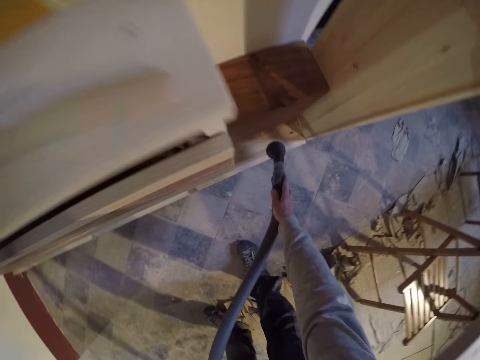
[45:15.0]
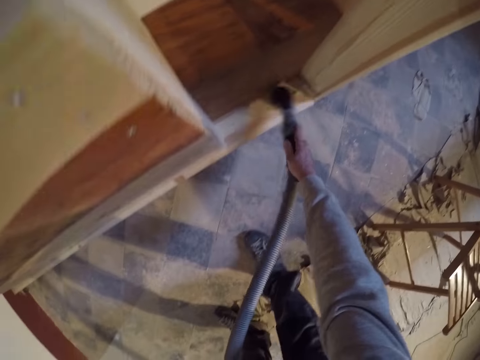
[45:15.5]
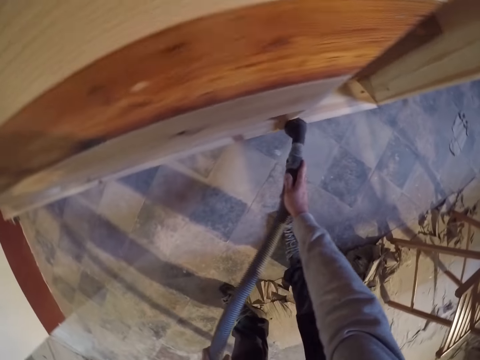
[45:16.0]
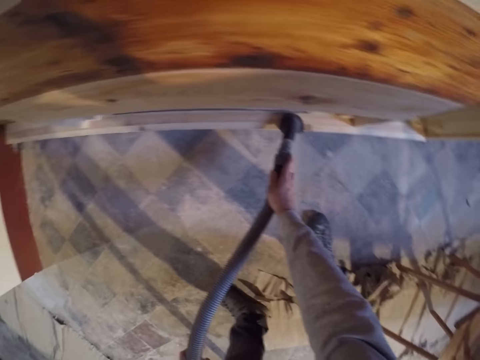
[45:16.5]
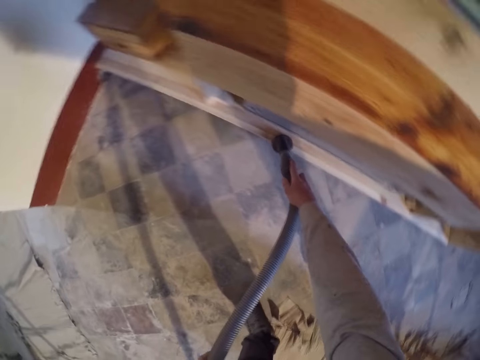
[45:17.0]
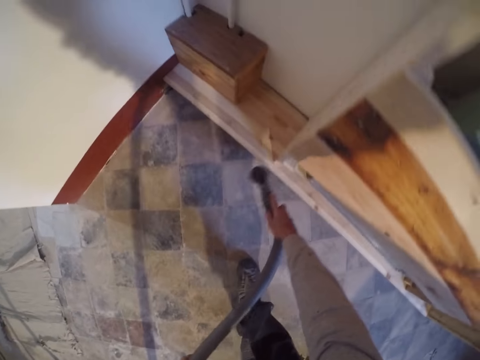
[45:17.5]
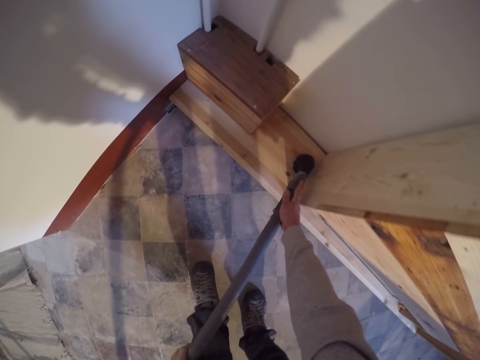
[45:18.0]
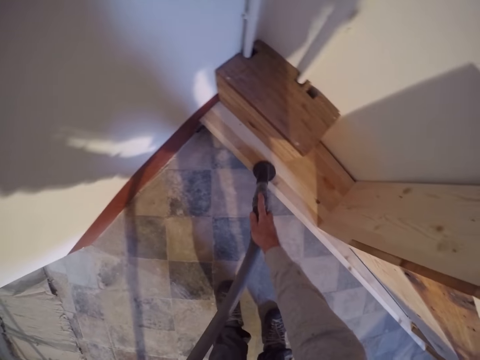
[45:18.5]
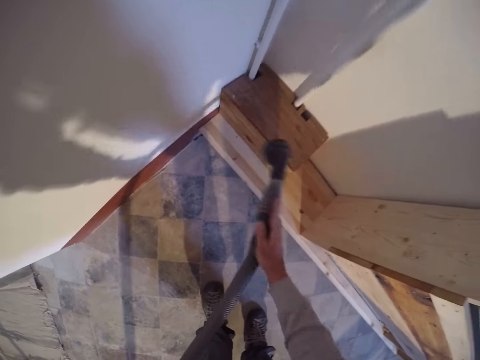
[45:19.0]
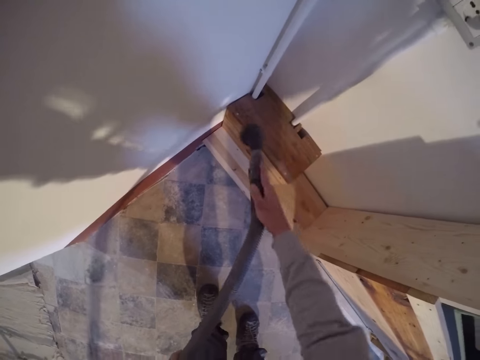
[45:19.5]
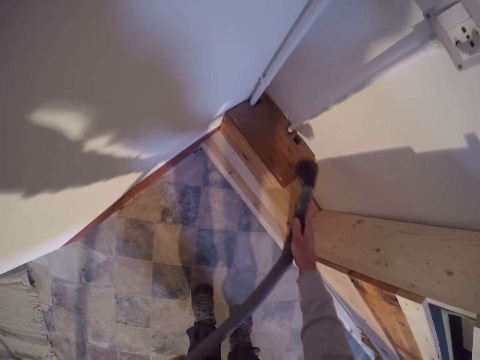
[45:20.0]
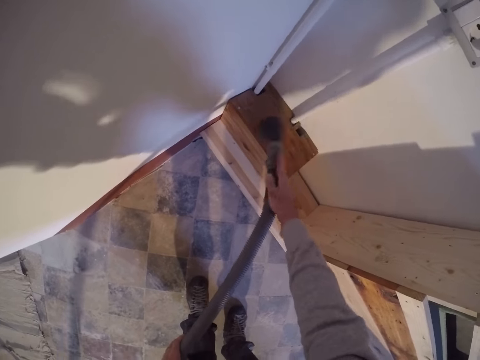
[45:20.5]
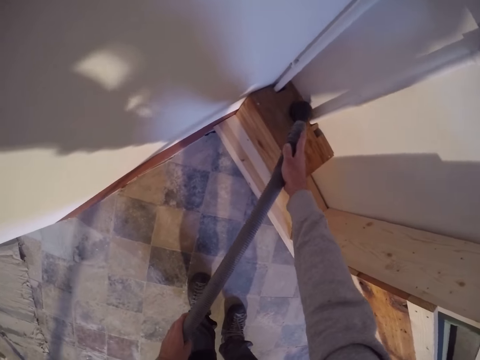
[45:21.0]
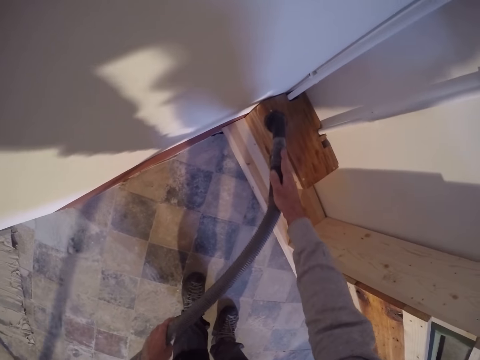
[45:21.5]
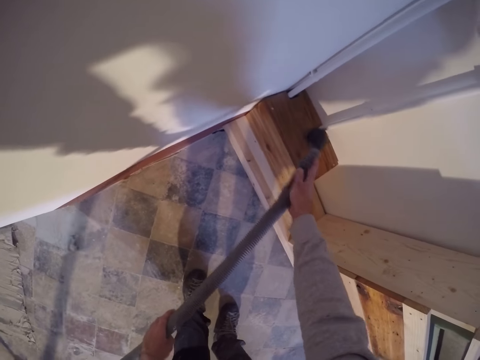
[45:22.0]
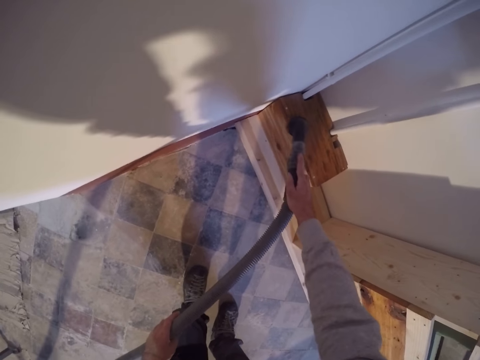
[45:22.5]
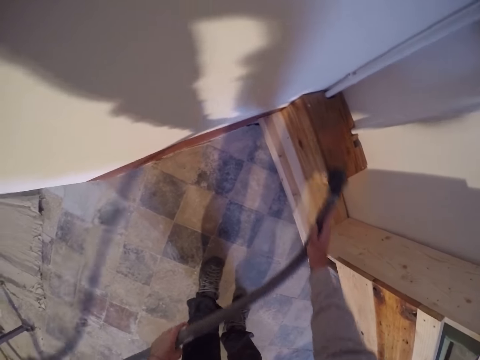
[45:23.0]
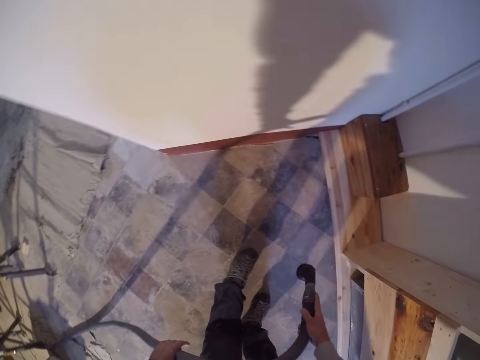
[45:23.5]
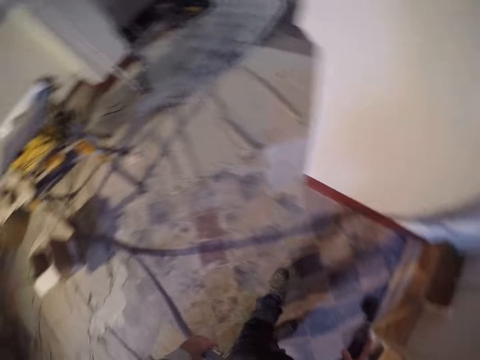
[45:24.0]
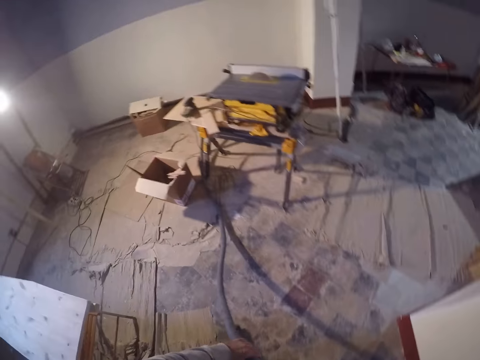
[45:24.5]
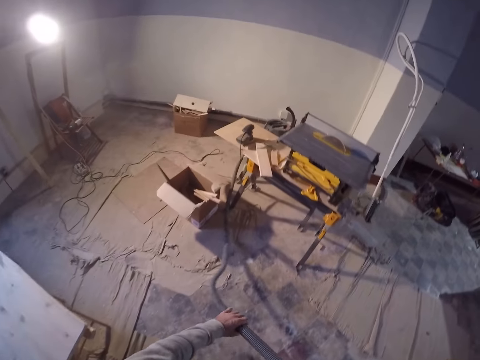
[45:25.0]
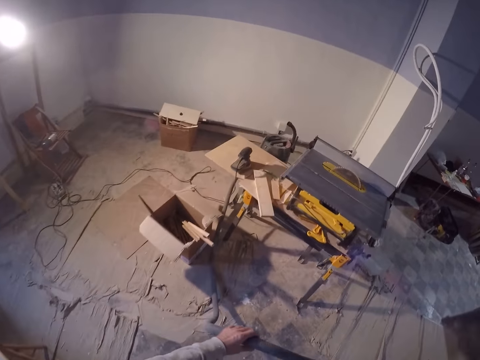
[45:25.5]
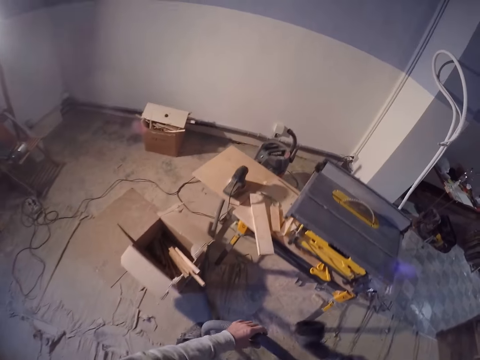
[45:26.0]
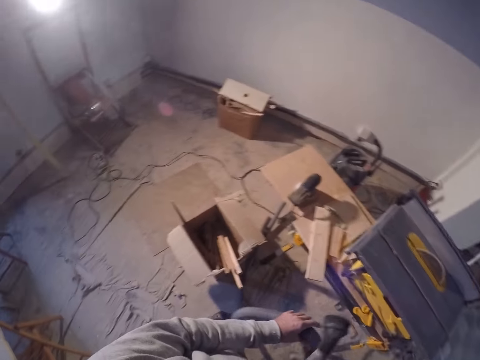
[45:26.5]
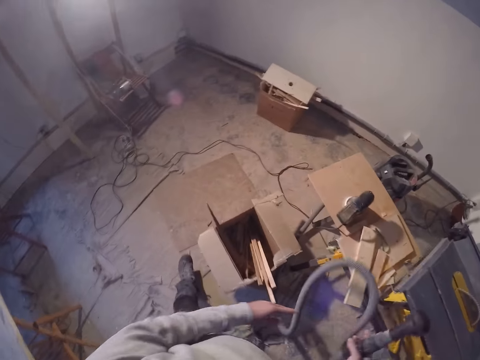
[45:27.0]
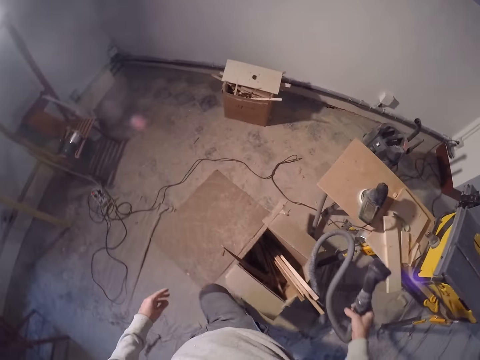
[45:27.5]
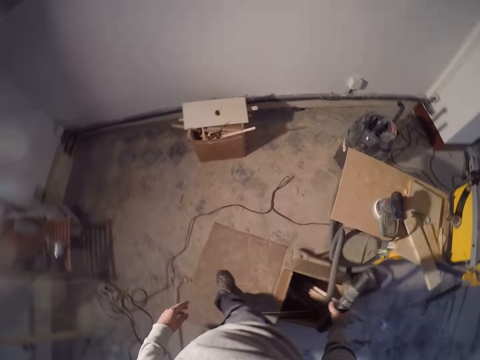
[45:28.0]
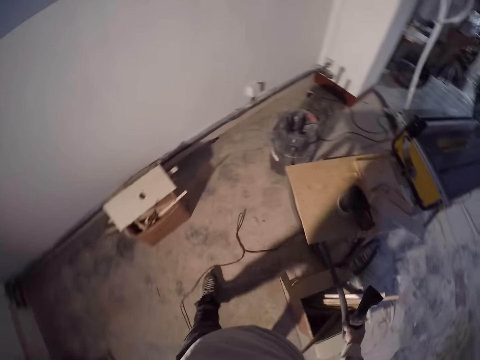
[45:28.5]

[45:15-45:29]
The camera wearer holds the vacuum with both hands. He turns around. He walks around. He pulls the dust collector pipe. He folds the dust collector pipe. He passes the vacuum to his right hand. He walks around.

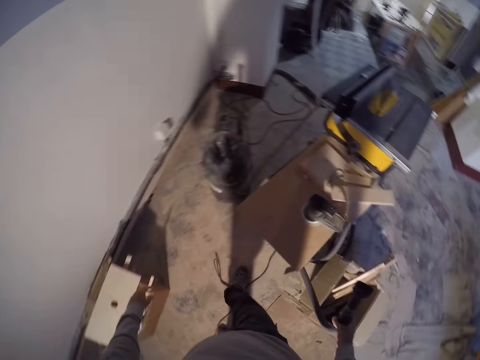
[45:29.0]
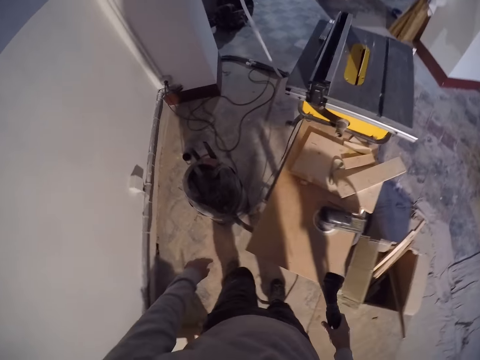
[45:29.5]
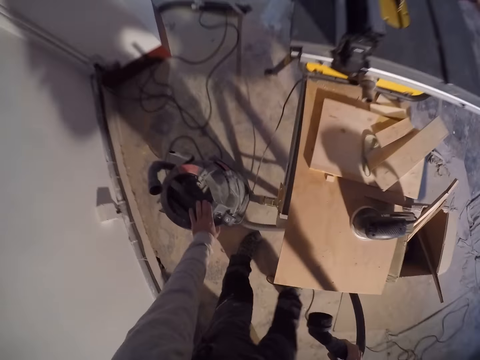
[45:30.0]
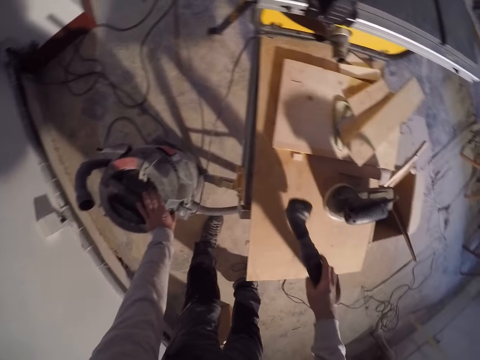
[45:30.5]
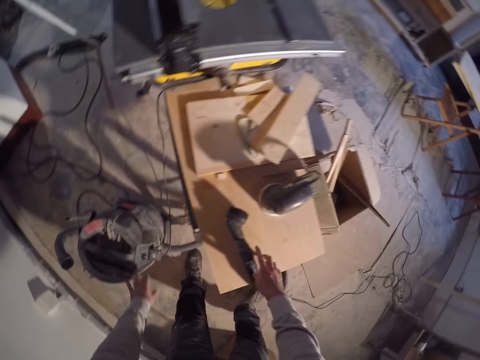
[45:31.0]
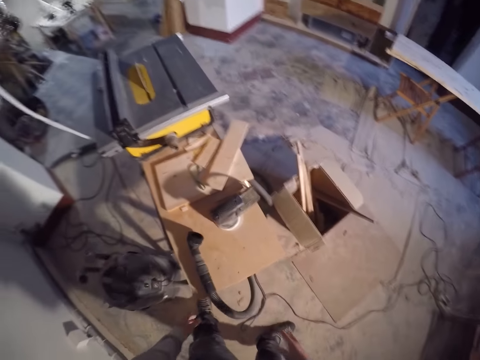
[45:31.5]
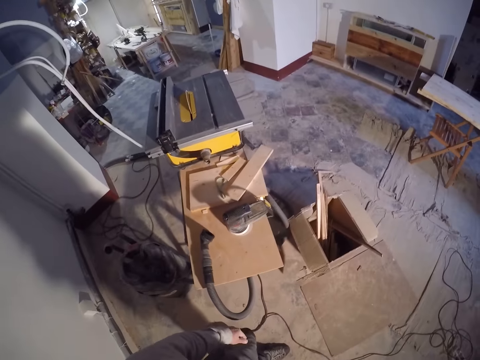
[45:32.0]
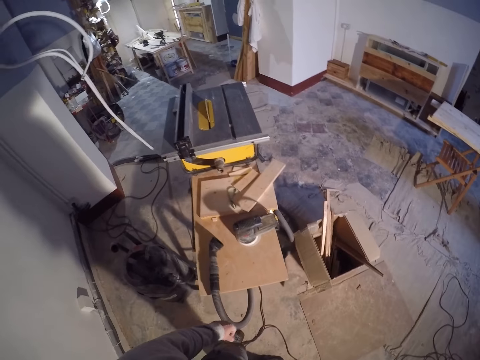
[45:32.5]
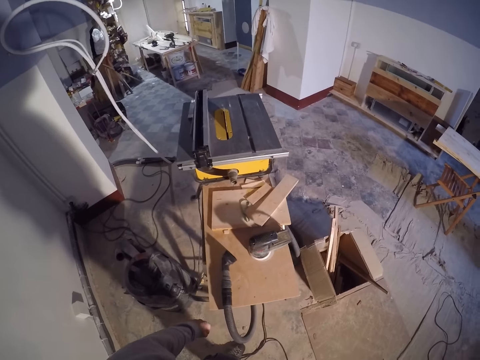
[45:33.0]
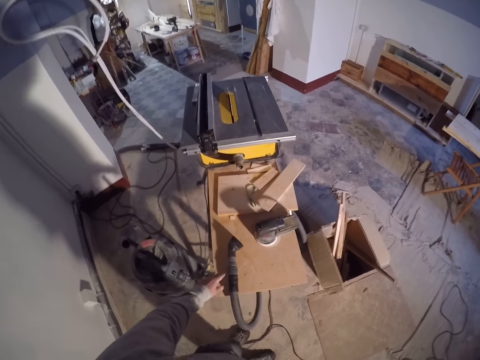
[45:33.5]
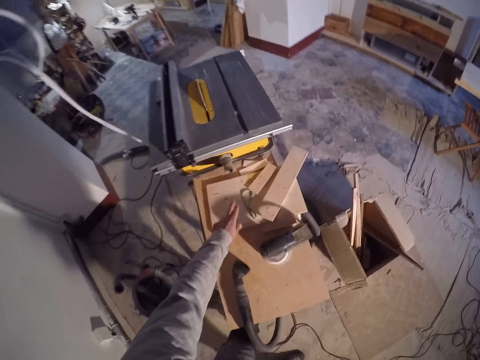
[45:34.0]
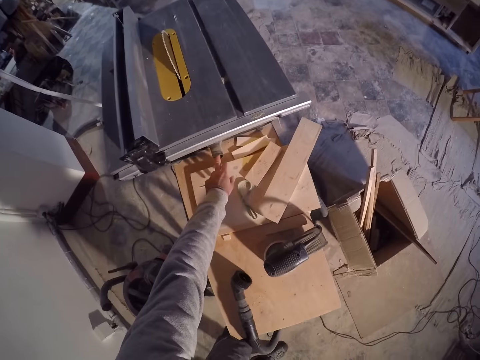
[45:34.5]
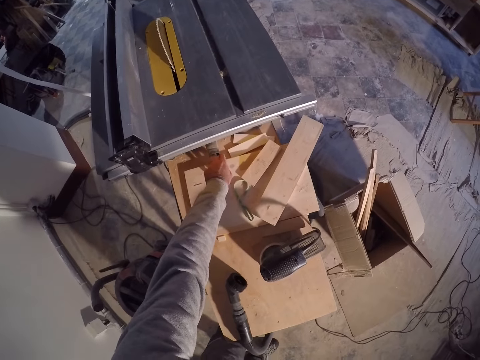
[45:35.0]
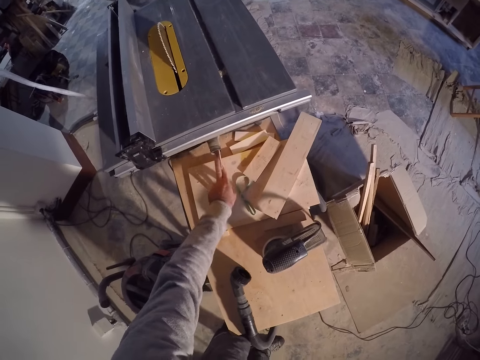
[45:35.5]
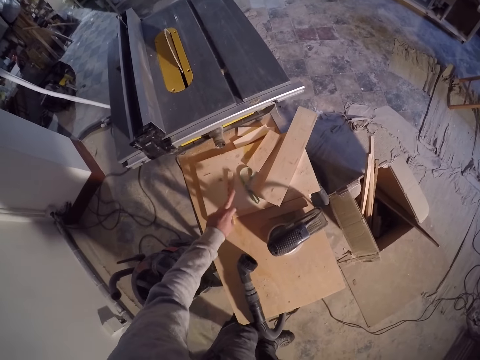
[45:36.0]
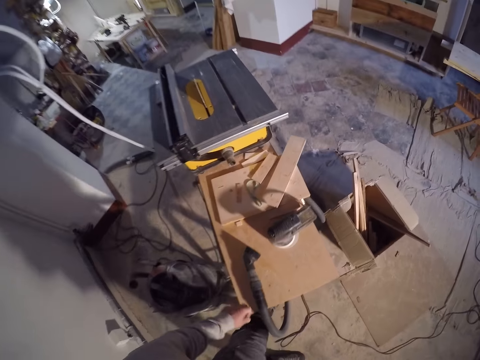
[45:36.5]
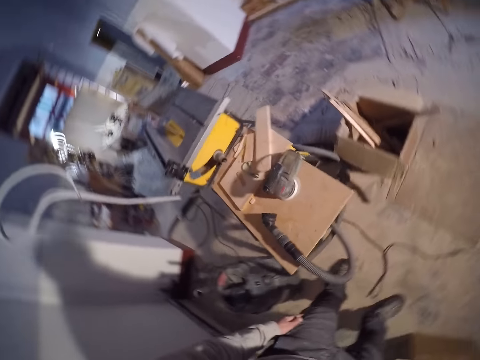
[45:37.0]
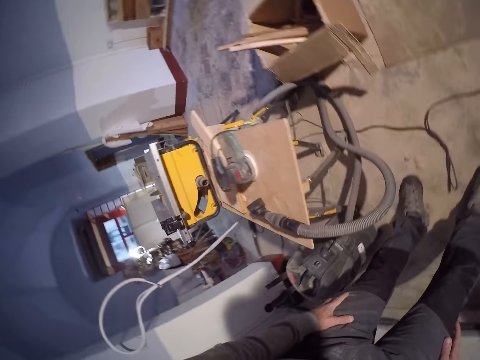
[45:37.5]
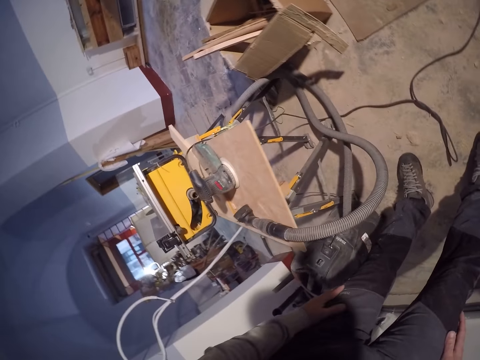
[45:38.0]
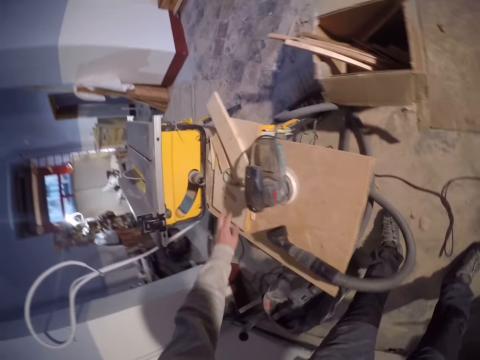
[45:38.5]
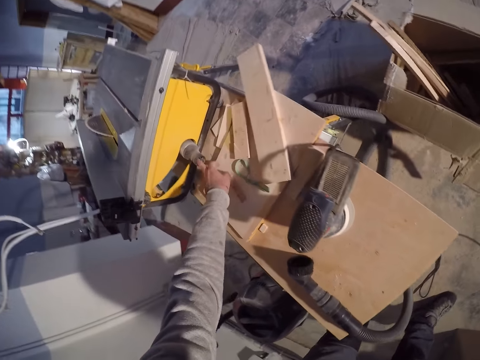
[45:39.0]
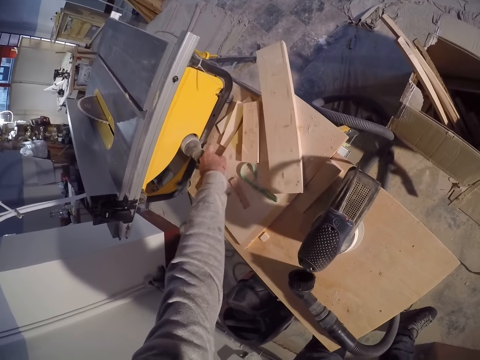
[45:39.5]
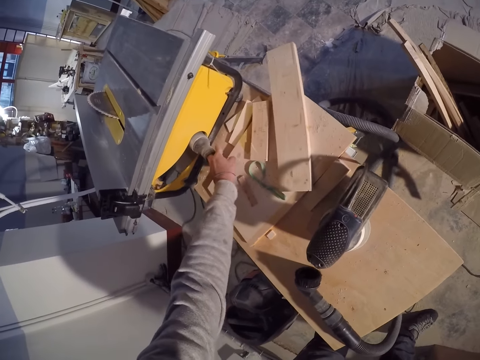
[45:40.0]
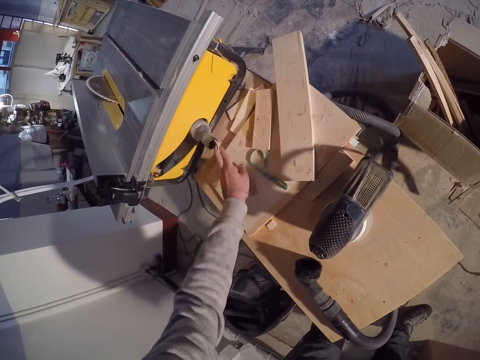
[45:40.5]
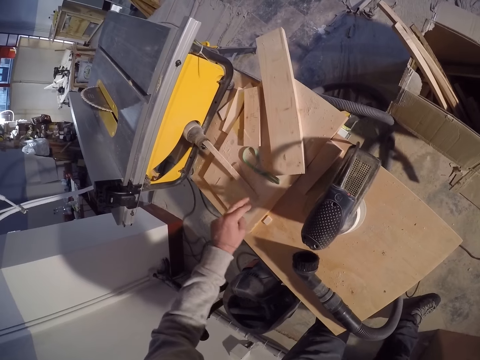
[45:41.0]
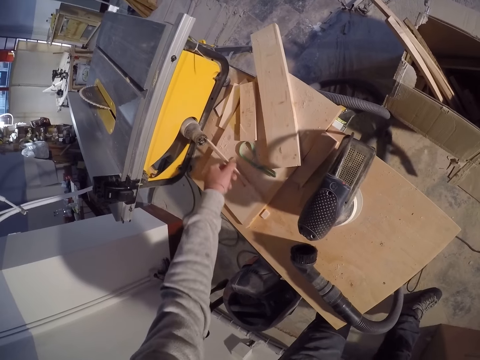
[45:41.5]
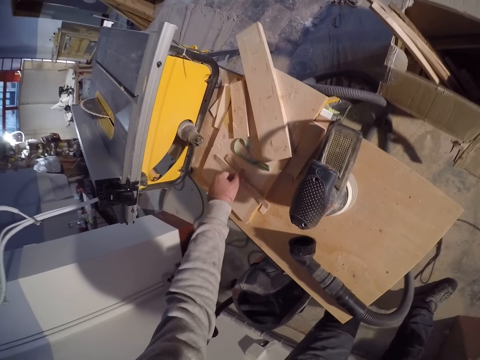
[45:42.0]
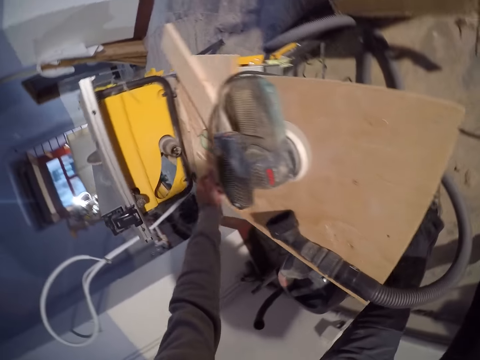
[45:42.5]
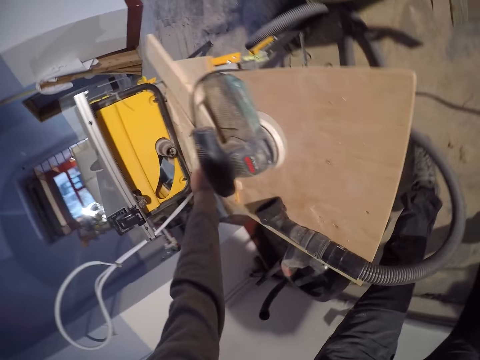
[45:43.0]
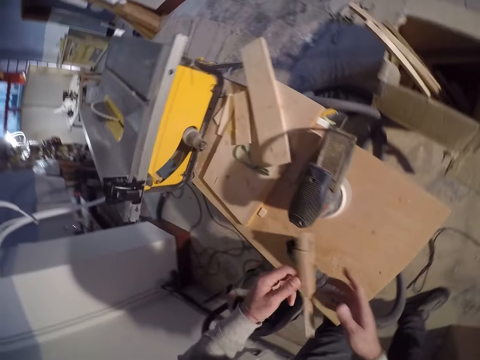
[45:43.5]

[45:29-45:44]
The camera wearer places his left hand on the vacuum. He bends. He places the vacuum on the table. He touches the dust collector cyclone. He stands up. He looks around. He removes a piece of wood from a machine hole with his left hand. He touches the table saw storage. He drops the piece of wood on the table. He bends down. He looks around. He removes a piece of wood from a machine hole with his left hand. He drops the piece of wood on the table. He picks up the piece of wood from the table with his left hand.
